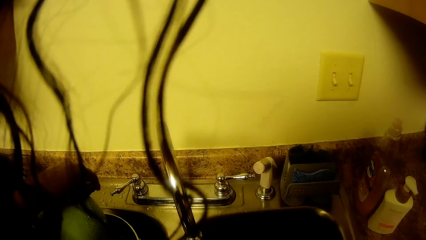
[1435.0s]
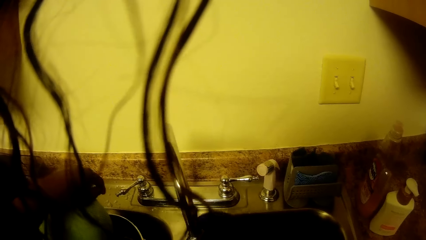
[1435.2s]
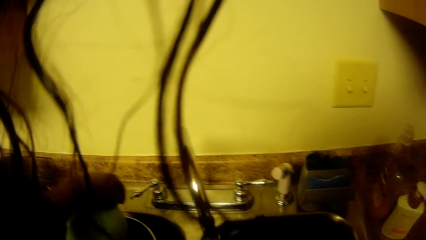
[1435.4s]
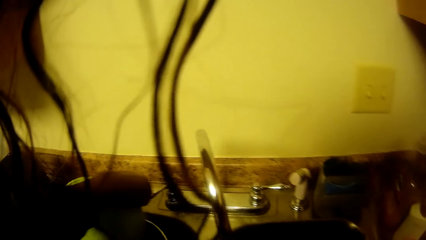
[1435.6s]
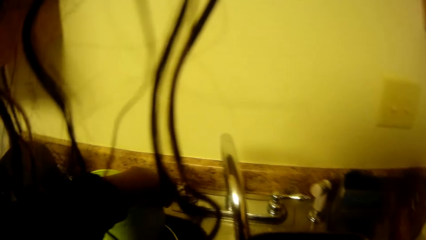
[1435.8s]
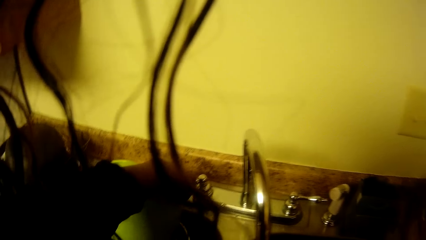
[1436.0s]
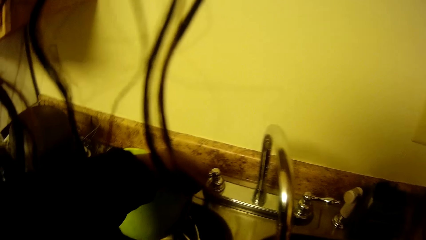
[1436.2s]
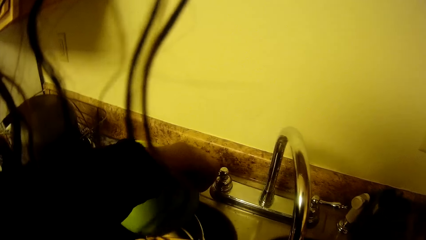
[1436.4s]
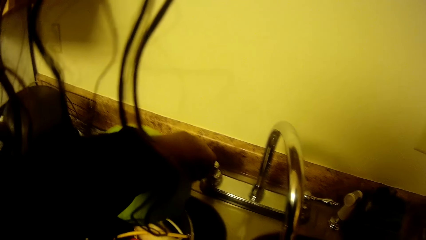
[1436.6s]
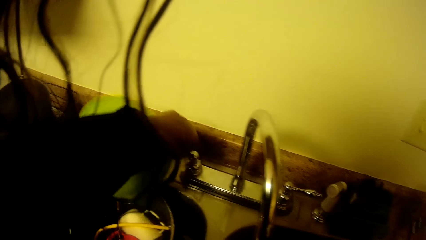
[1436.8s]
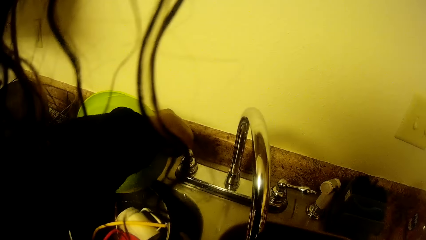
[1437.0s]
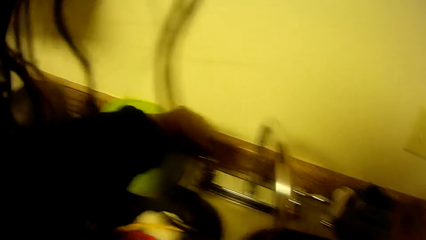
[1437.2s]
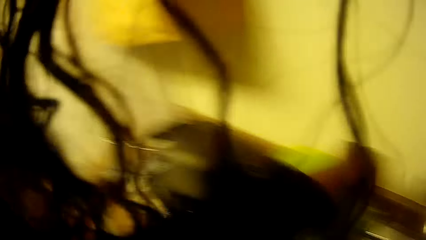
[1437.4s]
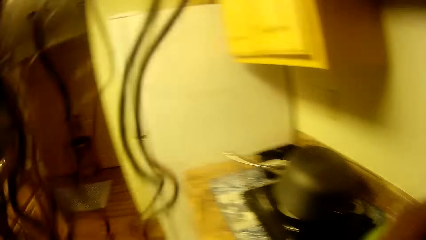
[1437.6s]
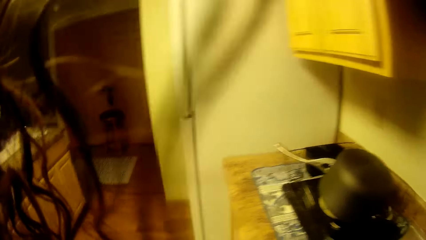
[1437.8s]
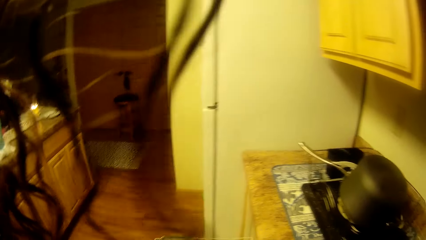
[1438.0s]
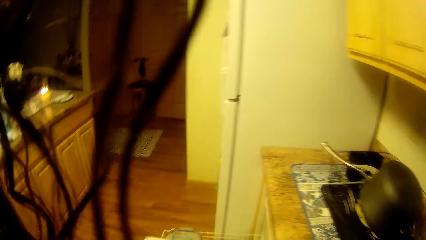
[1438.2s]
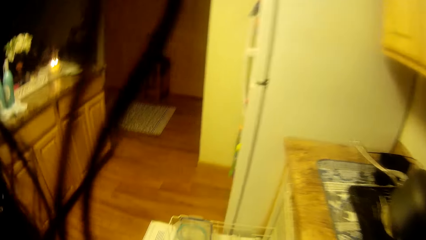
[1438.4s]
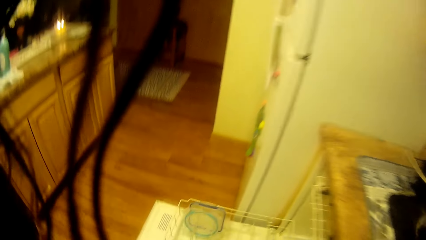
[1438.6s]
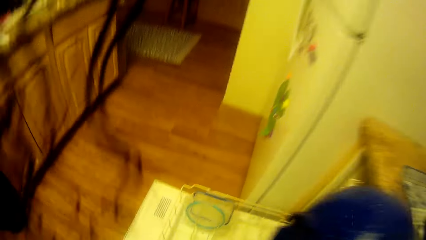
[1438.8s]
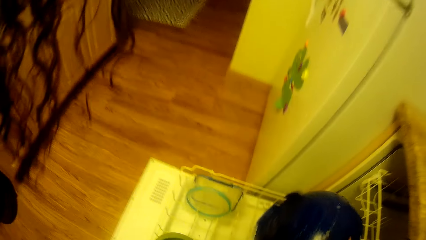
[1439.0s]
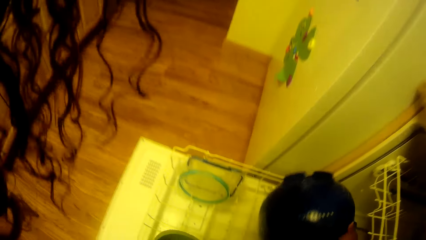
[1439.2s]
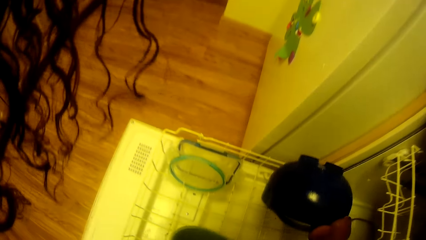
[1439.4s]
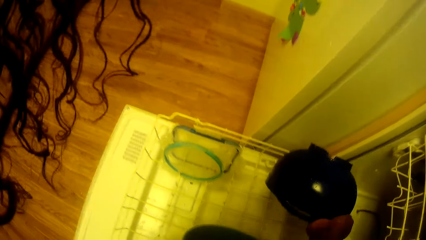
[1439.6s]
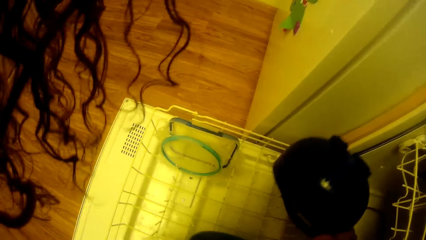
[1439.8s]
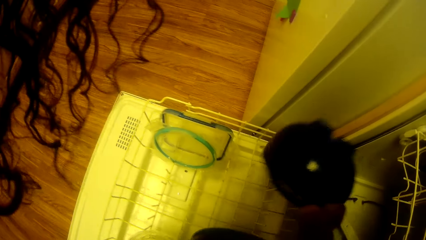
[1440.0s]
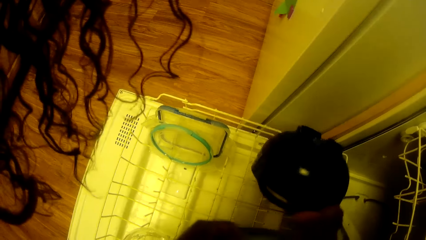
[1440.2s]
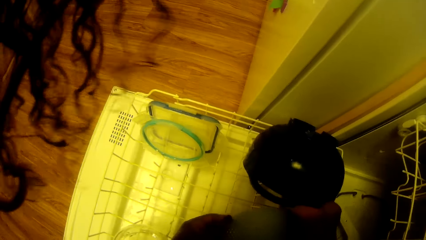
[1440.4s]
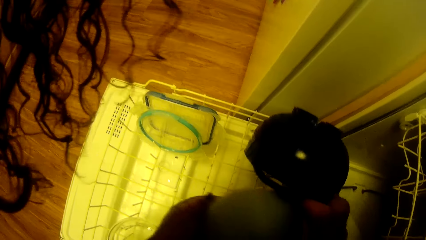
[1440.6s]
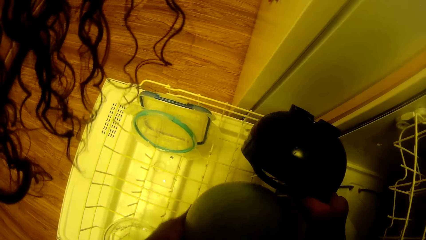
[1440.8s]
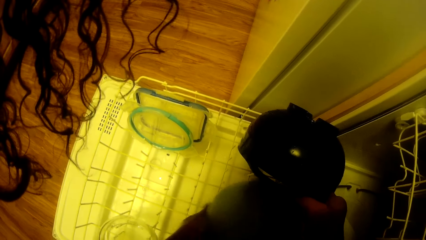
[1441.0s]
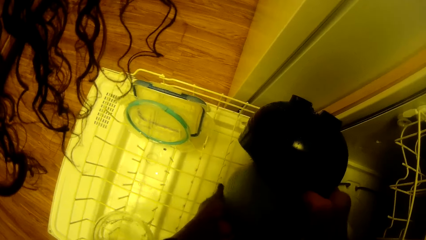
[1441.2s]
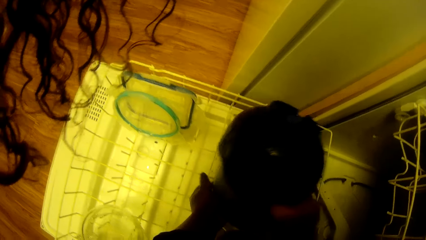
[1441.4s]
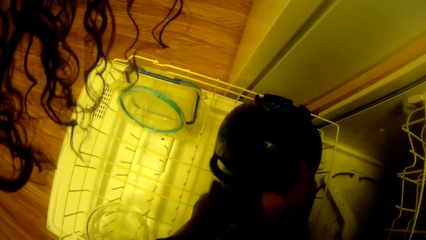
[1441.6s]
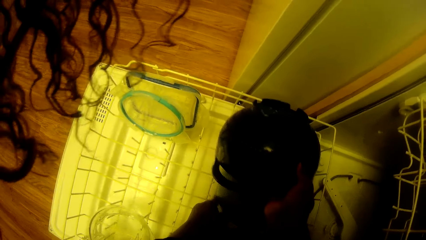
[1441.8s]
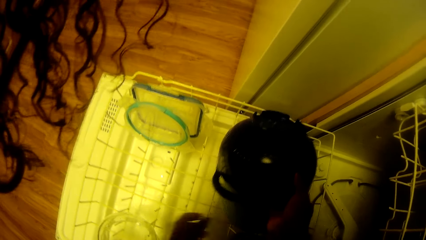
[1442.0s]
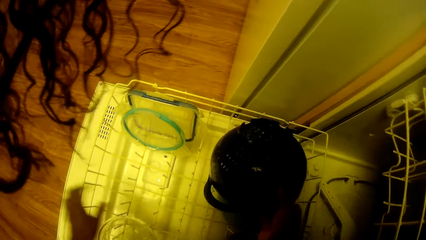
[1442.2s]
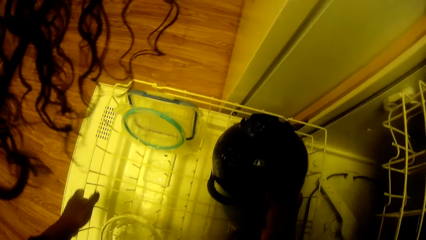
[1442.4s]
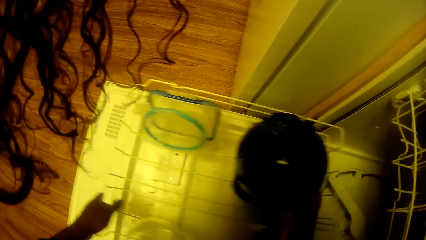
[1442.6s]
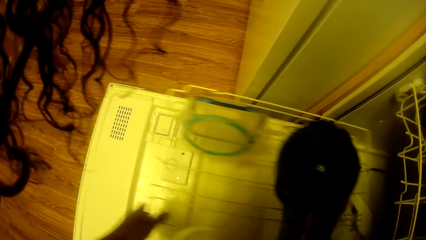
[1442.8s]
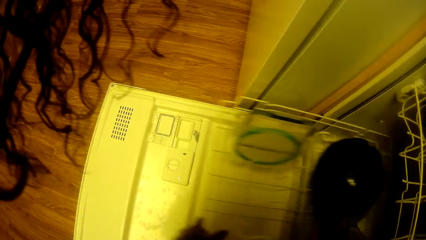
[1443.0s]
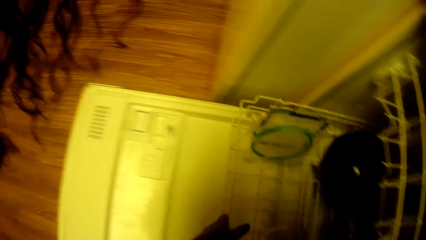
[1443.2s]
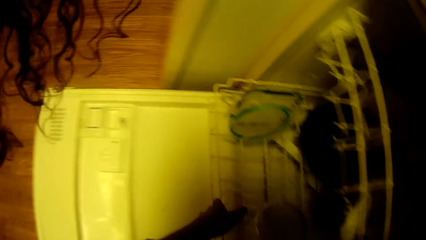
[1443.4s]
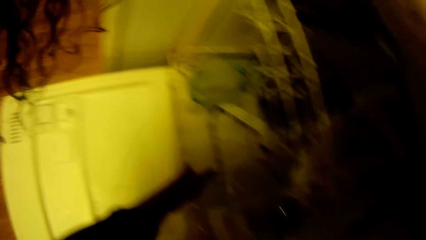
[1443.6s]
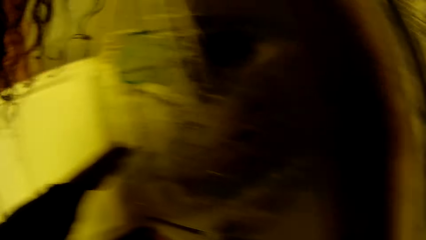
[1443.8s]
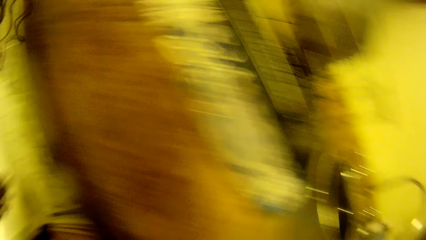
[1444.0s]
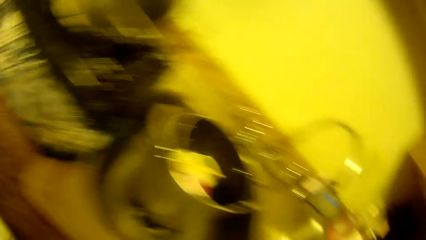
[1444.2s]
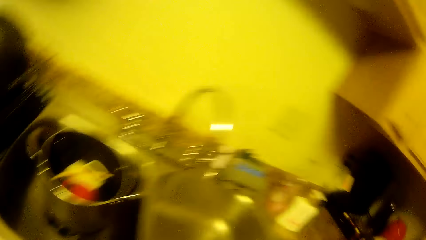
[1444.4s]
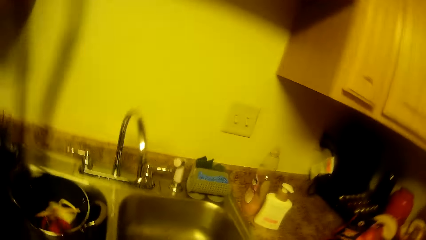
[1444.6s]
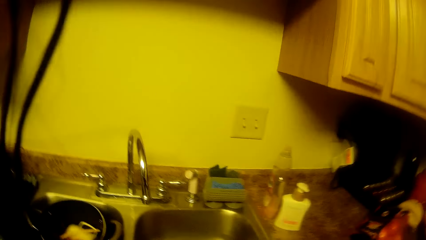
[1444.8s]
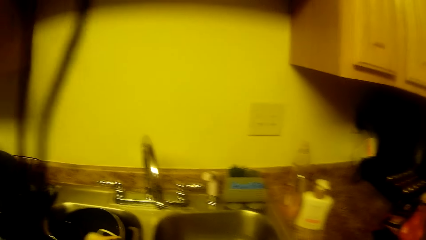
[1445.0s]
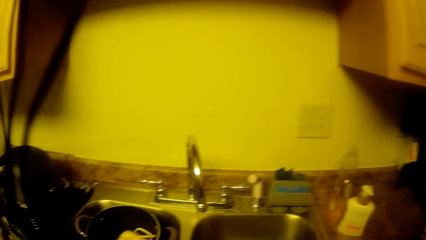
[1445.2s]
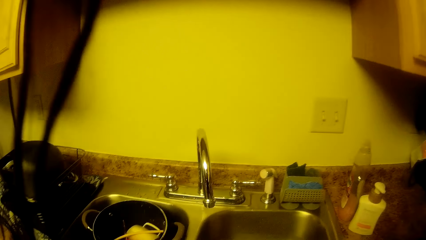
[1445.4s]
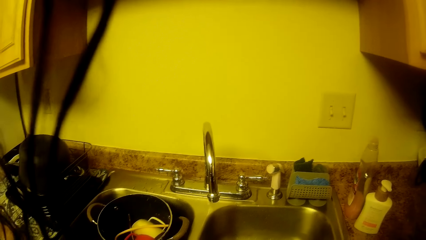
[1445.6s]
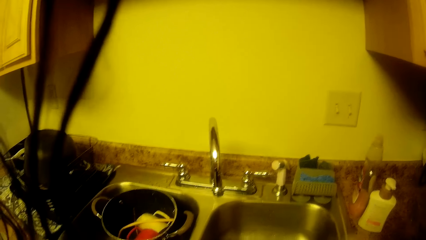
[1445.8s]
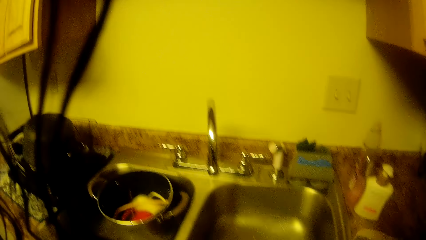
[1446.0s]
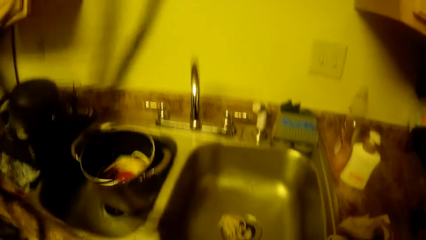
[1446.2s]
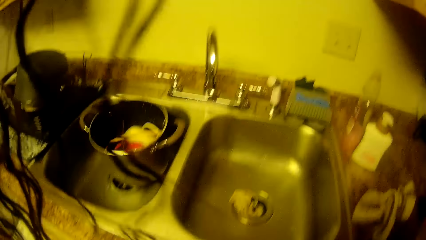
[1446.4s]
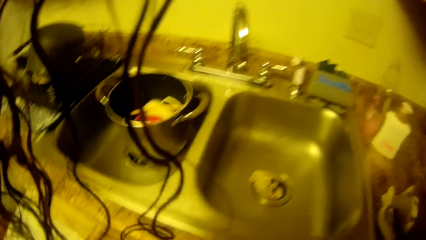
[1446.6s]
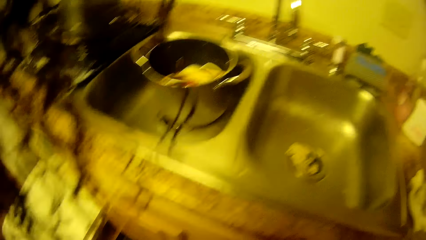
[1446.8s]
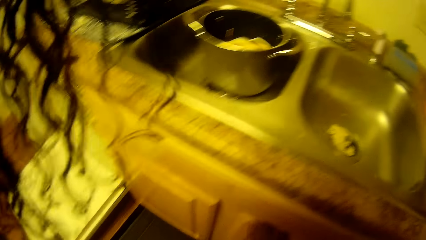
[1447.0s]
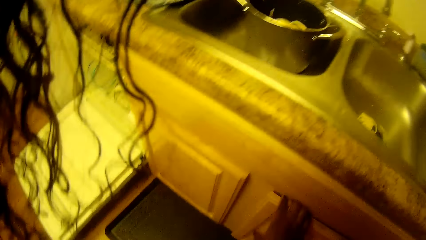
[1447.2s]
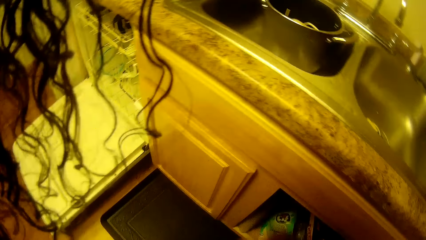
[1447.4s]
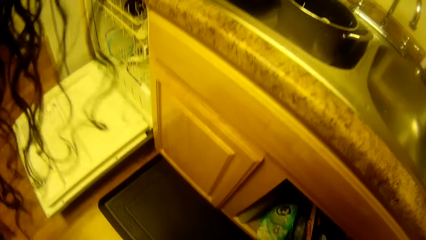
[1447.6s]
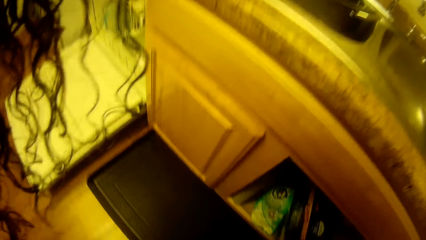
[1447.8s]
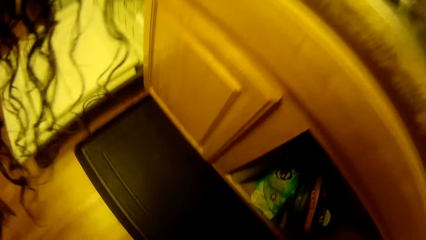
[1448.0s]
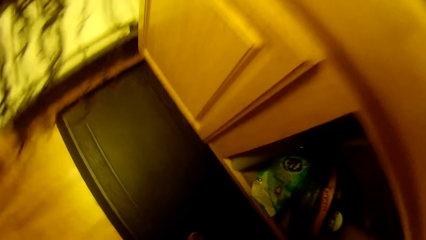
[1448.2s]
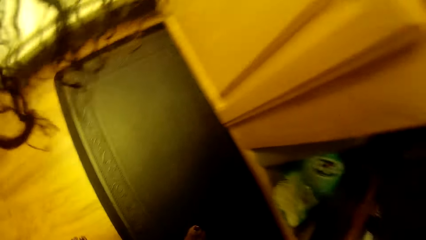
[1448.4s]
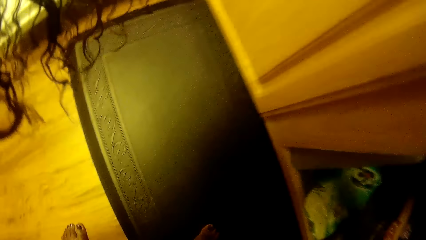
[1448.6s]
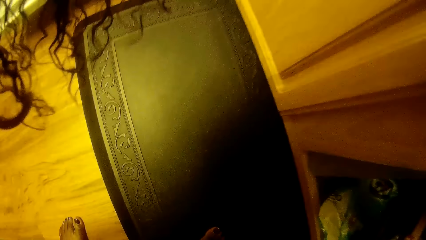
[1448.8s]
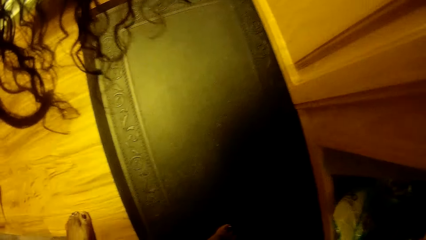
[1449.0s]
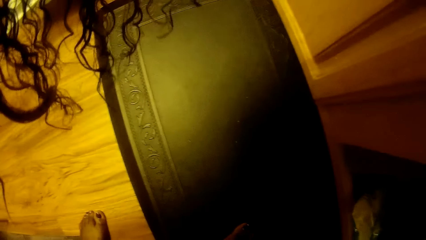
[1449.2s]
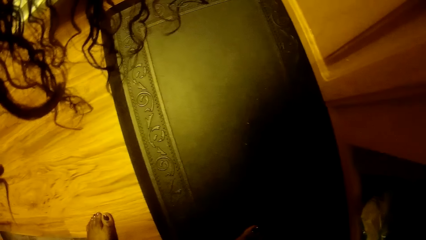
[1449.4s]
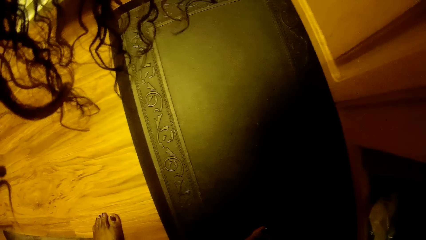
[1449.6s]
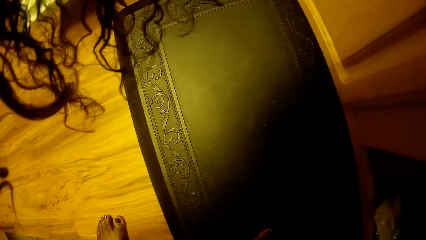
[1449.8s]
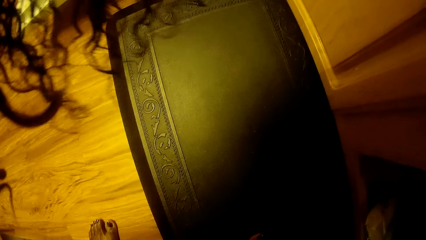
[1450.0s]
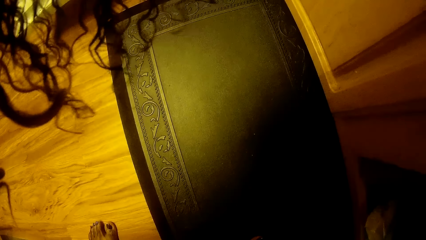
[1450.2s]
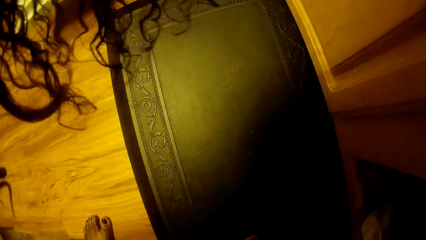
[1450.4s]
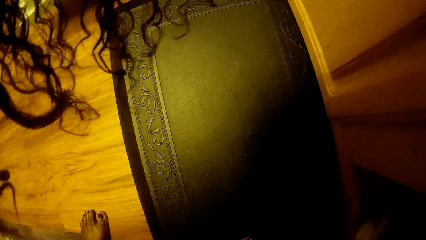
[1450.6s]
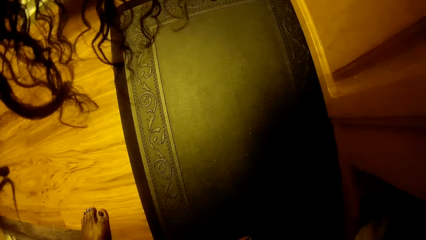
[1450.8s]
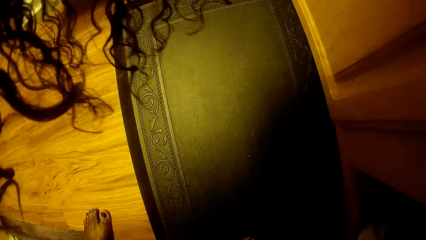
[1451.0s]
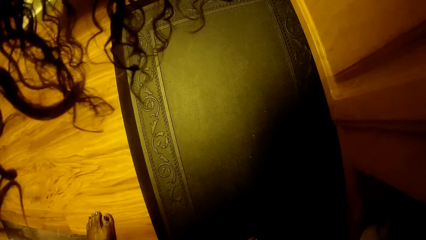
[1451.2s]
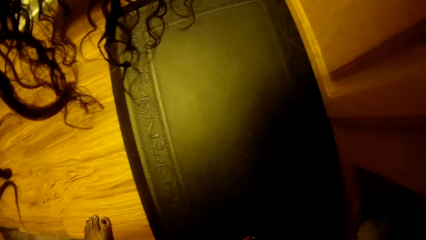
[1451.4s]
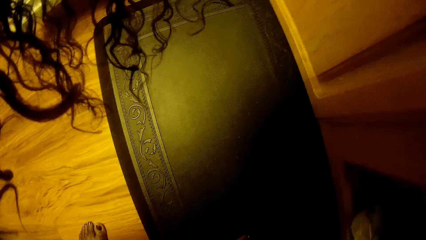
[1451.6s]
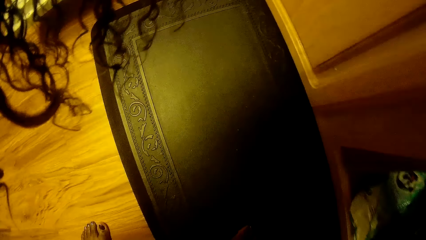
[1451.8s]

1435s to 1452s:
The camera wearer stands on the floor. She turns off the sink tap with her left hand. She arranges the bowl and the sieve in the dish washer. She moves a dish carrier in the dish washer into the dish washer with her left hand. She stands on the floor. She cleans her hand on a napkin on a cabinet. She puts a kitchen towel on the countertop. She opens a cupboard under the sink with her right hand. She picks something in the cupboard.
